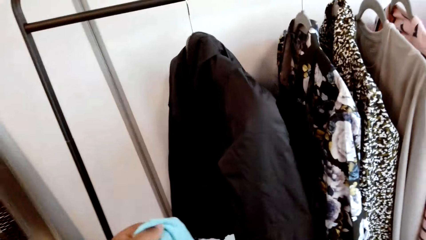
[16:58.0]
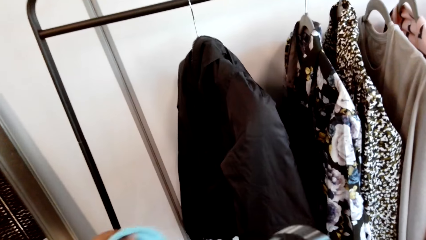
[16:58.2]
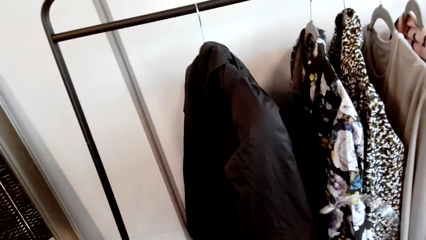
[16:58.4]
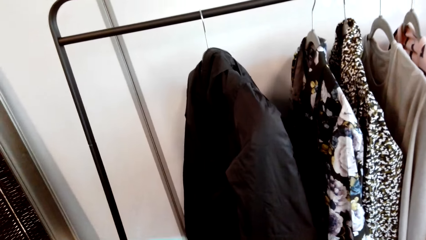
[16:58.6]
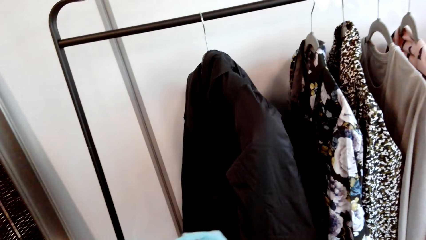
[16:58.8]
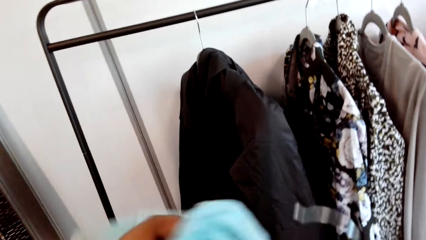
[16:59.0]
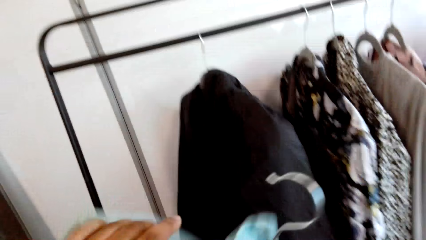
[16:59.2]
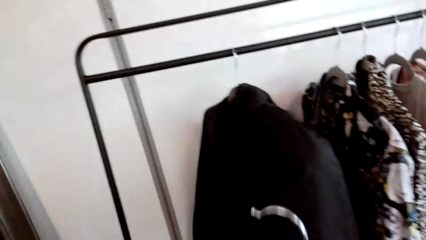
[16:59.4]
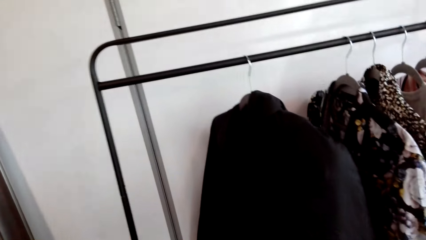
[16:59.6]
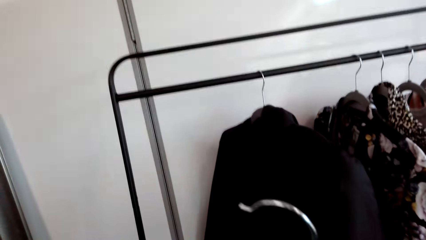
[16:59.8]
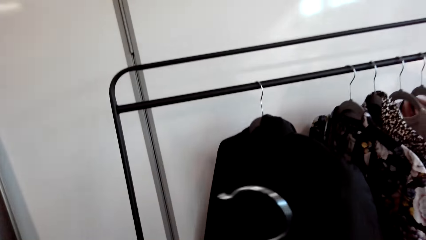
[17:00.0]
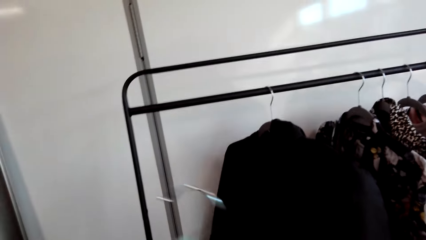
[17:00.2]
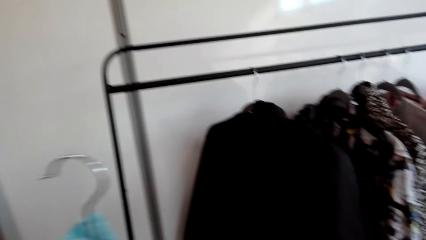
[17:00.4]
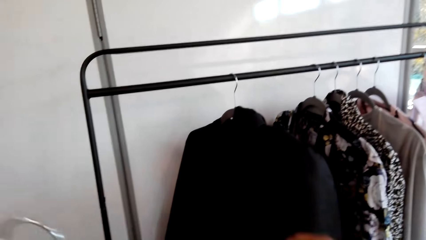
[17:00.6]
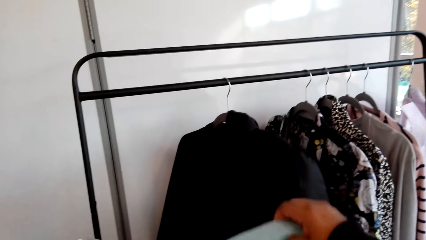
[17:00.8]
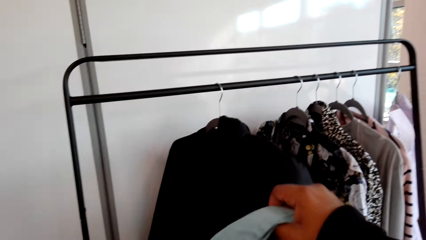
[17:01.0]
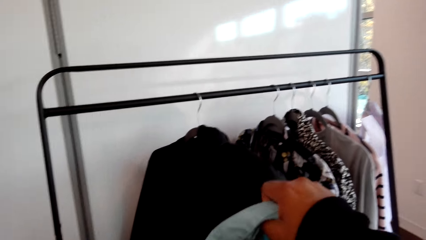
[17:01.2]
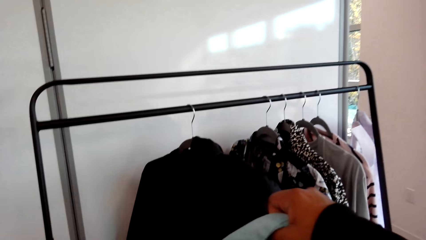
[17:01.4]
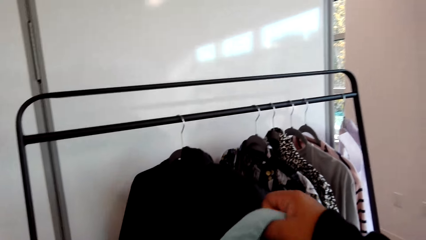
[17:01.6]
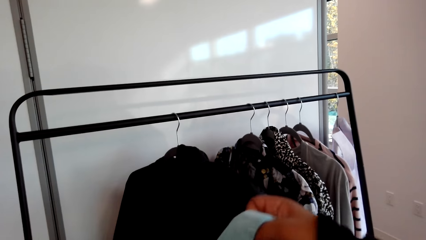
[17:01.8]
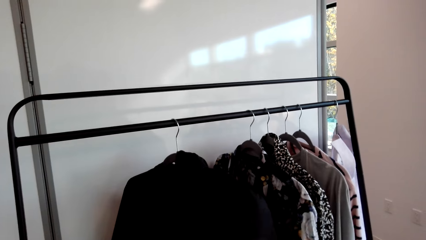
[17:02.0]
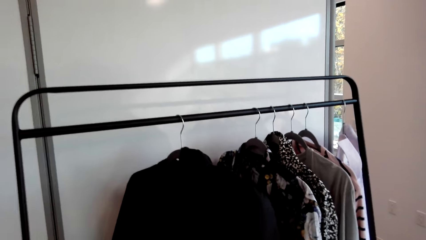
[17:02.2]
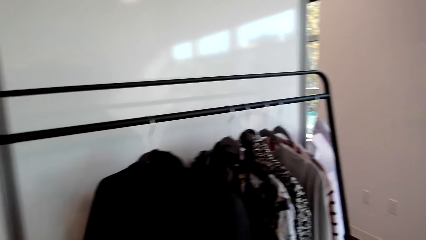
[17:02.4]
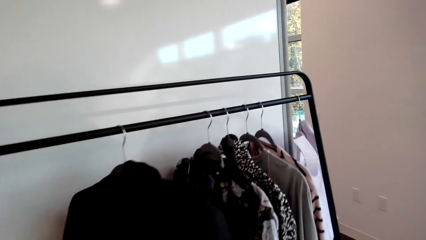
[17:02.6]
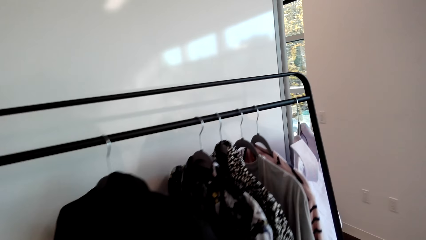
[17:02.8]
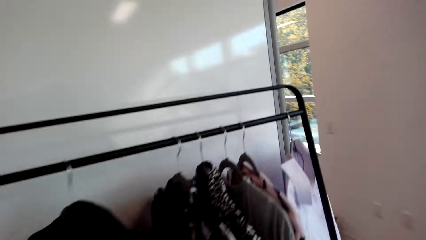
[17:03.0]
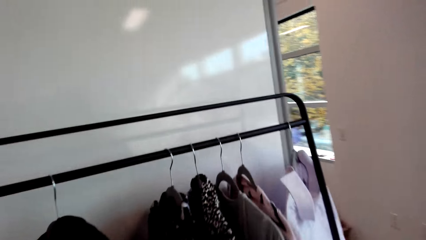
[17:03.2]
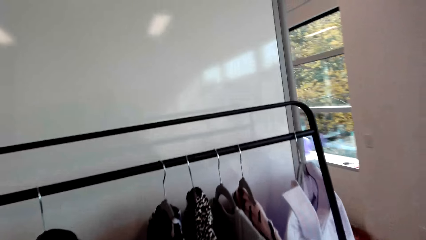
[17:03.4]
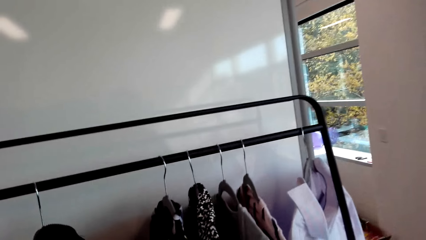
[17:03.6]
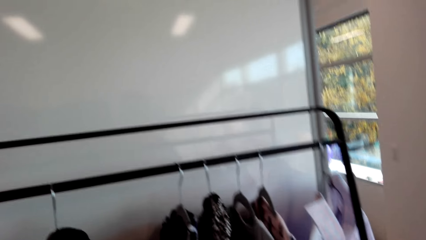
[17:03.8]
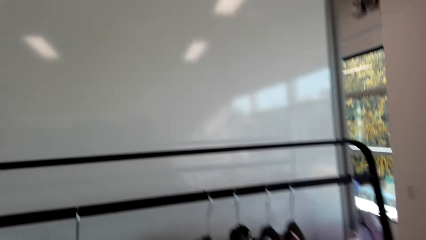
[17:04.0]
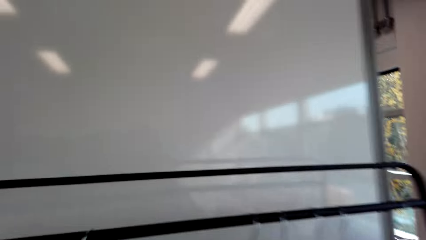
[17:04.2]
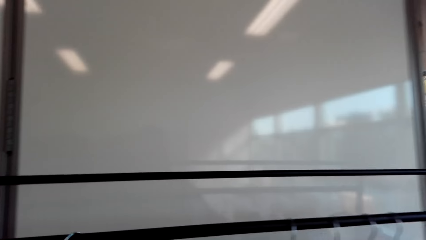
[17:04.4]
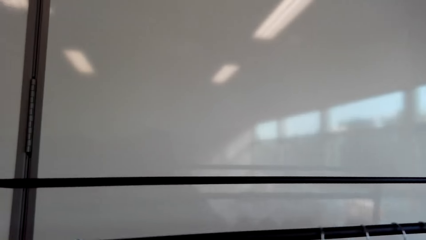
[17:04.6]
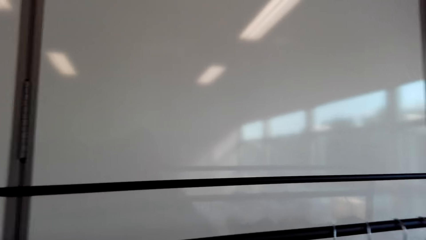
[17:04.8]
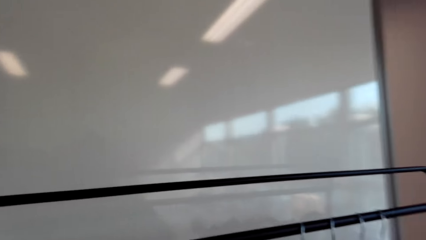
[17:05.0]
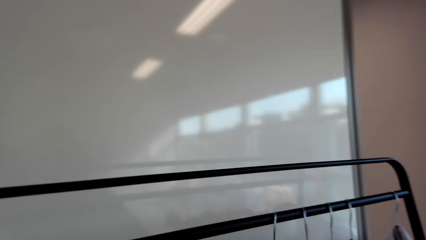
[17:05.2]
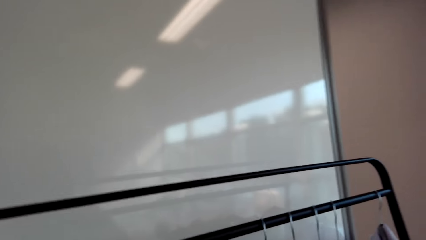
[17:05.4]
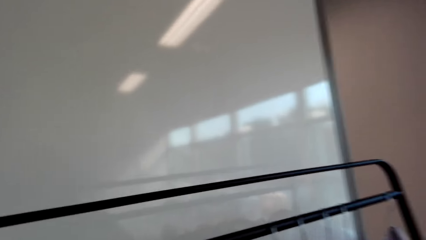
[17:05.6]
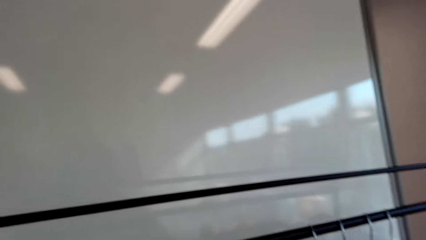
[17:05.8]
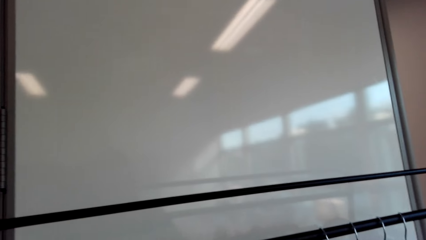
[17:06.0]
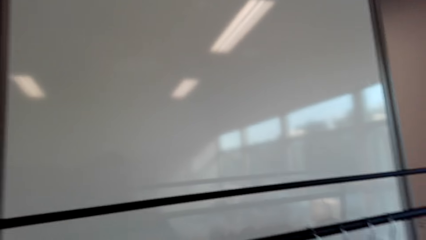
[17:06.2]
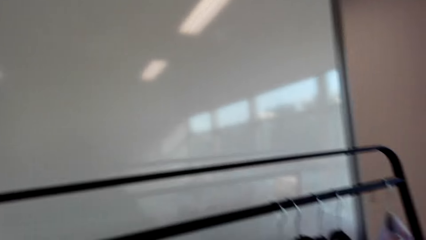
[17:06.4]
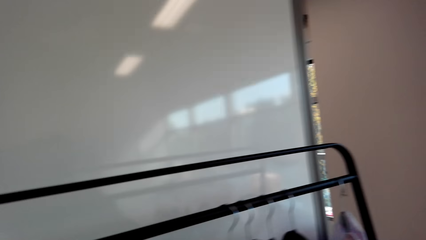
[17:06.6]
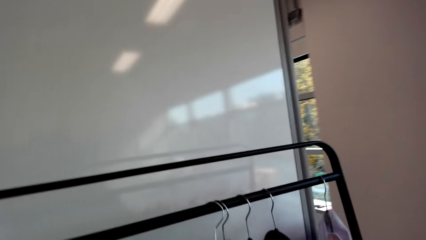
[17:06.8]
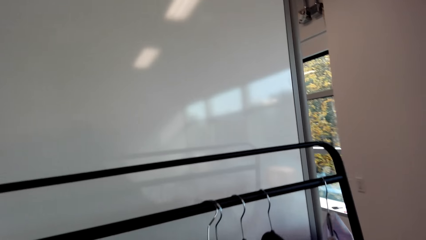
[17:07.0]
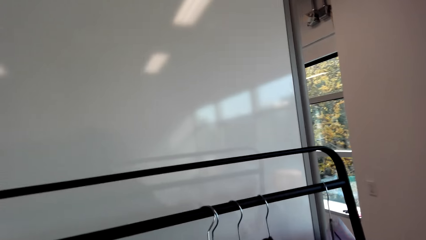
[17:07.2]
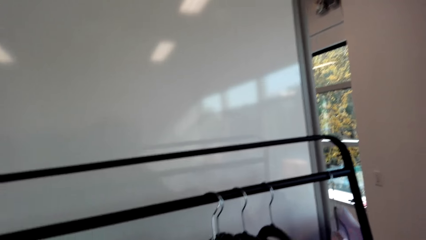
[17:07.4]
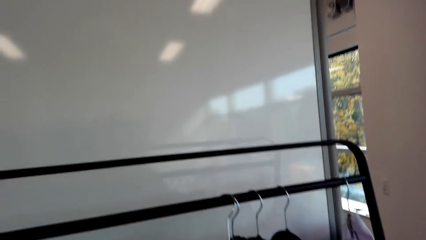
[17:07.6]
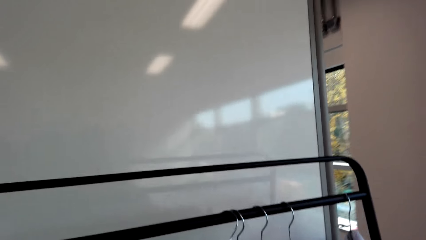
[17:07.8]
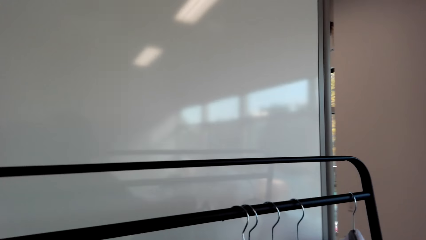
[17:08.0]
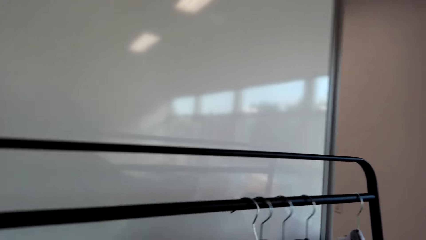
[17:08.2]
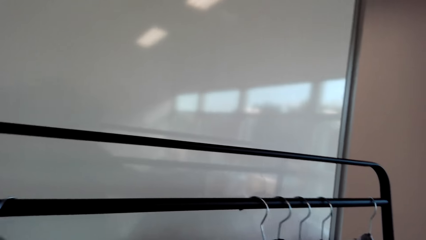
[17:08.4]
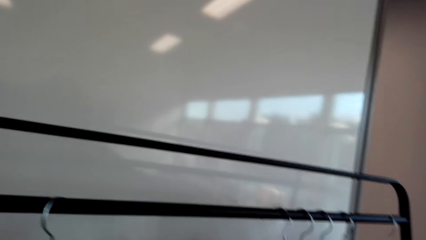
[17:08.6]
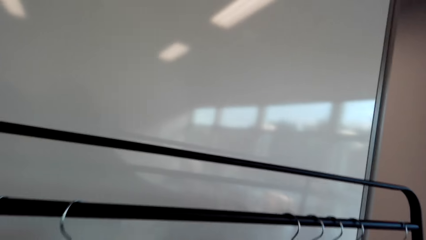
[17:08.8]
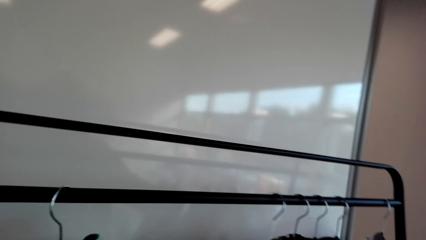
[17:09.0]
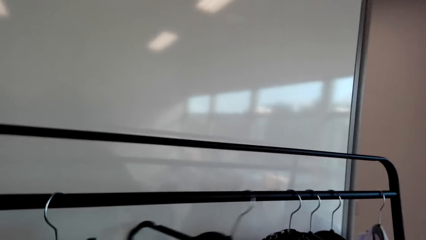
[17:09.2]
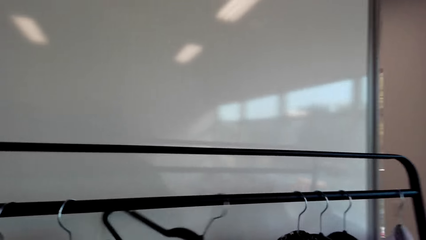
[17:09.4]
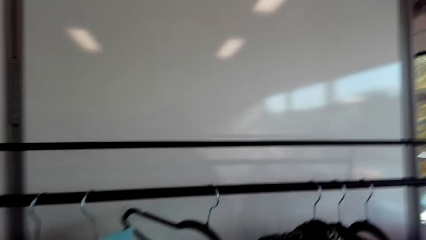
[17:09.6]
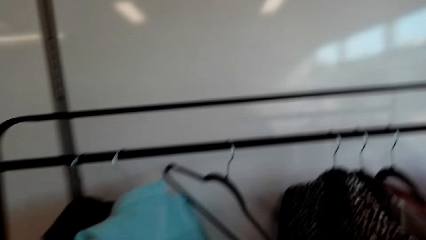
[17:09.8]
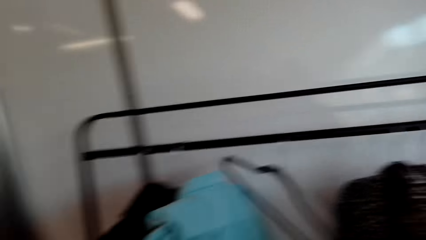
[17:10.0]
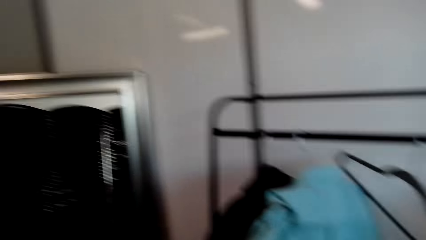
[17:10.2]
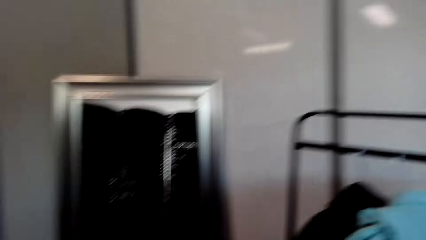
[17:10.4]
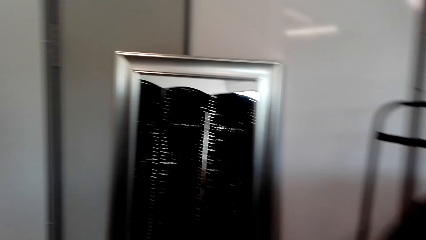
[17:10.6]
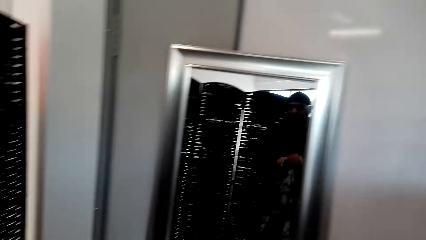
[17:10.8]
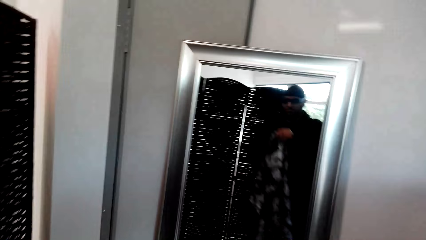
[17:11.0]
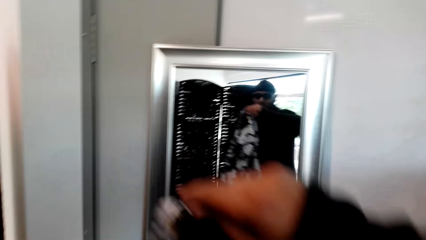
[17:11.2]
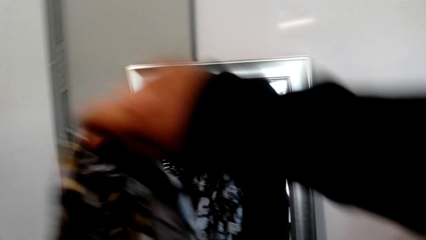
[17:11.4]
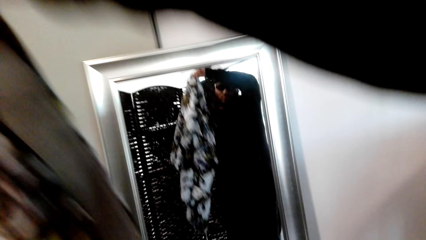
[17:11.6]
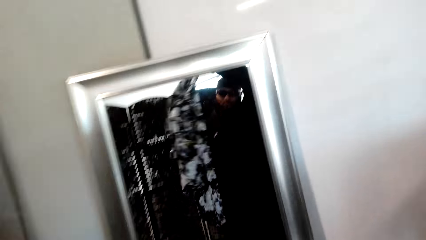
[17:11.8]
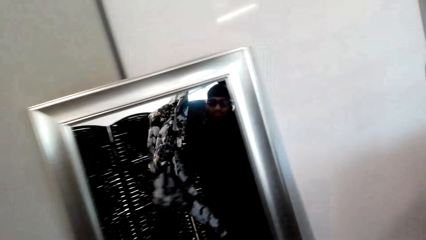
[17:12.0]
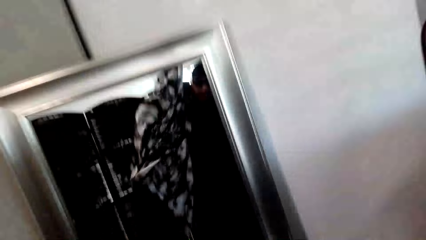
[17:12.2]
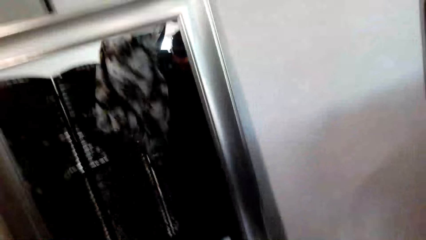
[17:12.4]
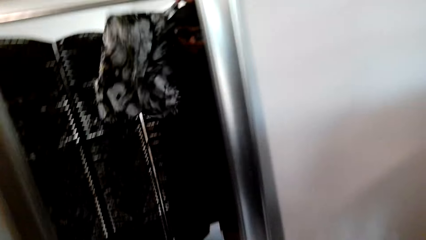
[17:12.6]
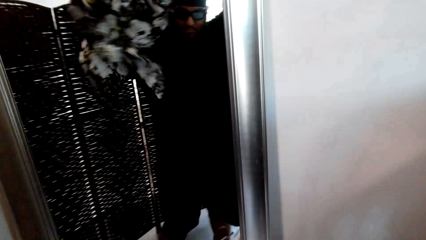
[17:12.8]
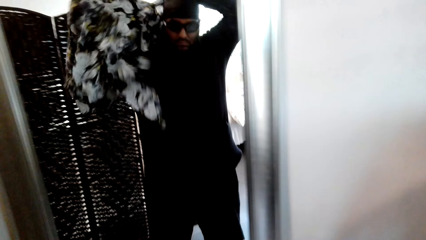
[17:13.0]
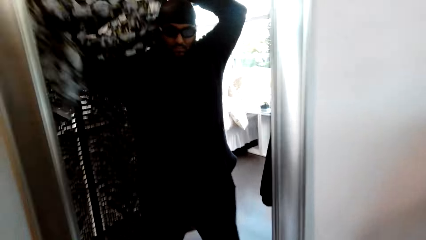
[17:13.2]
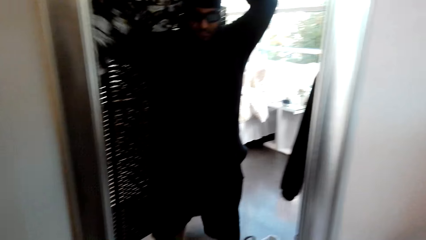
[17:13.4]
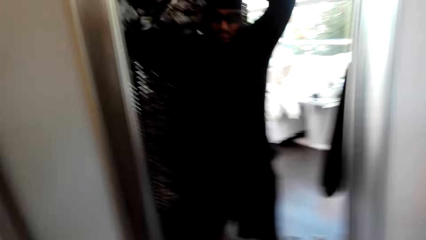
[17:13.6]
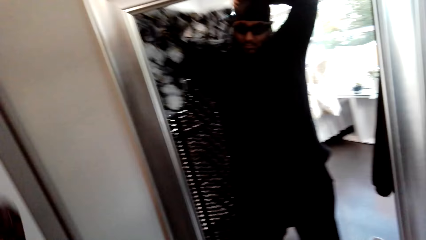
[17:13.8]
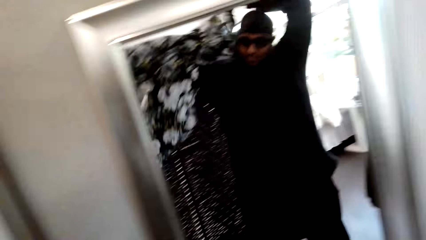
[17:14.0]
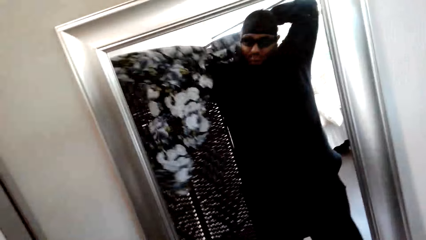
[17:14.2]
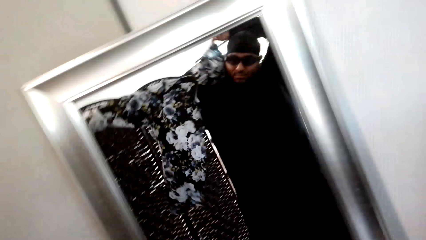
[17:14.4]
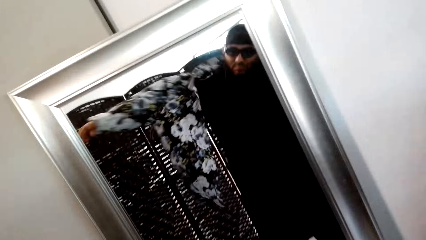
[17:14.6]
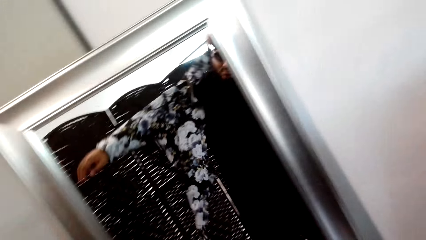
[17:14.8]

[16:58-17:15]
The camera wearer puts the shirt on the hanger. They hook the hanger. They pull the shirt from the hanger. They put the hanger on the clothes rack. They put on the shirt.
